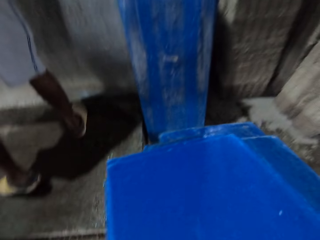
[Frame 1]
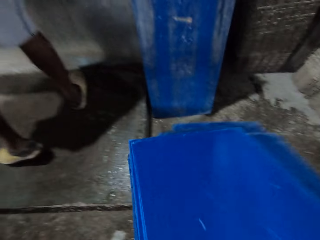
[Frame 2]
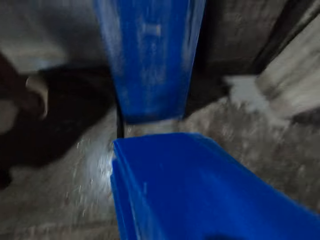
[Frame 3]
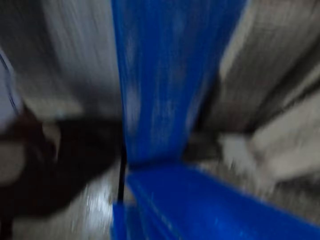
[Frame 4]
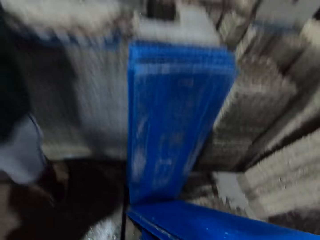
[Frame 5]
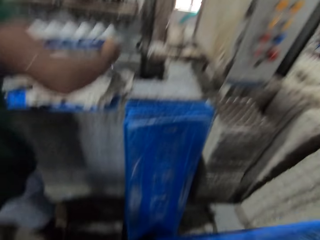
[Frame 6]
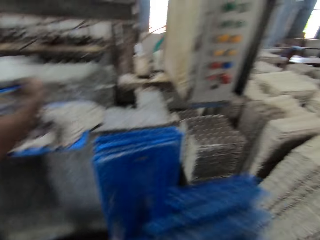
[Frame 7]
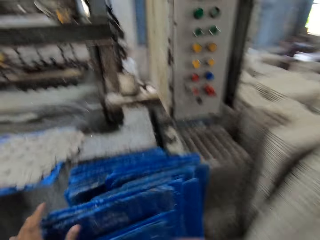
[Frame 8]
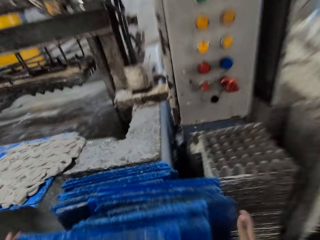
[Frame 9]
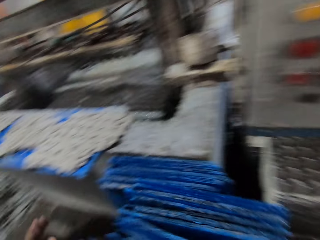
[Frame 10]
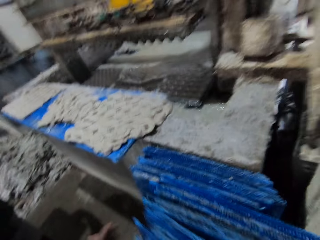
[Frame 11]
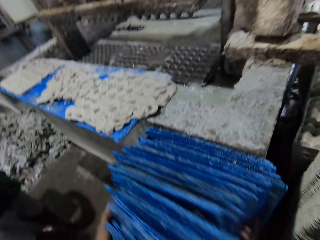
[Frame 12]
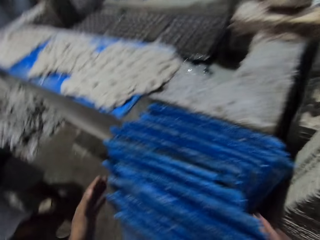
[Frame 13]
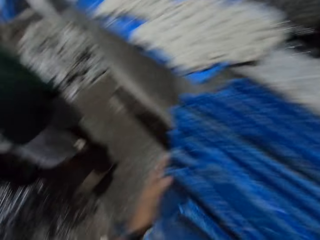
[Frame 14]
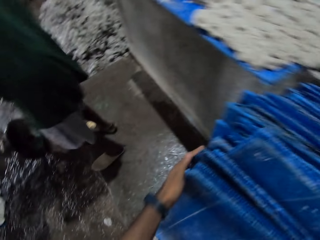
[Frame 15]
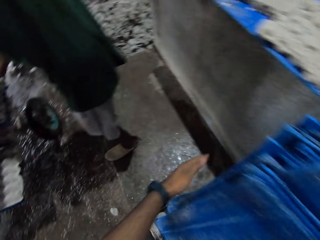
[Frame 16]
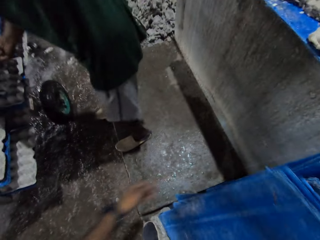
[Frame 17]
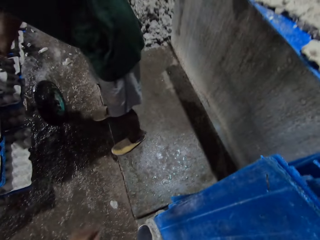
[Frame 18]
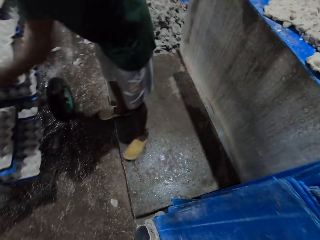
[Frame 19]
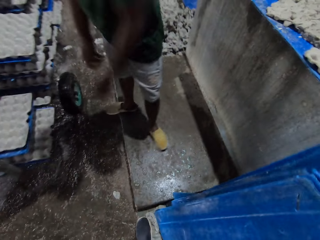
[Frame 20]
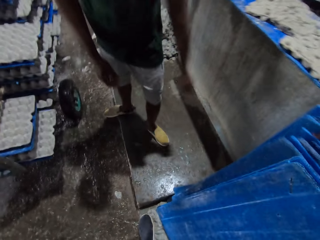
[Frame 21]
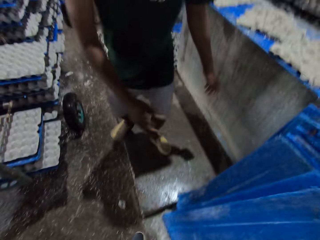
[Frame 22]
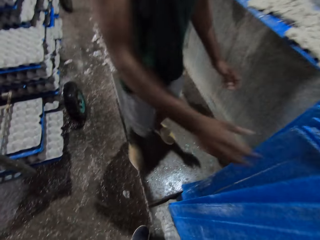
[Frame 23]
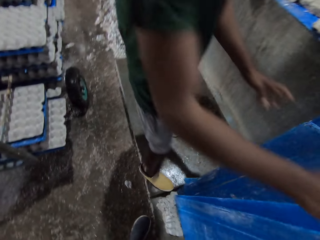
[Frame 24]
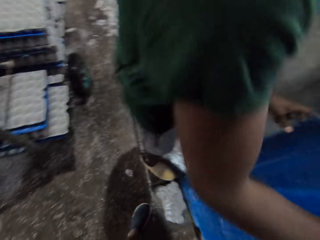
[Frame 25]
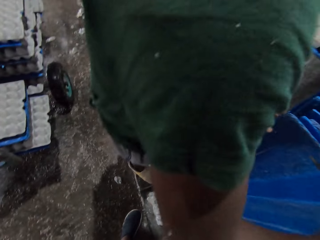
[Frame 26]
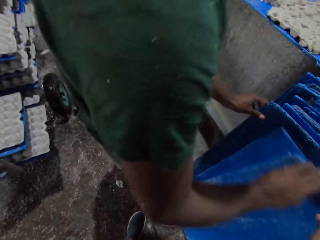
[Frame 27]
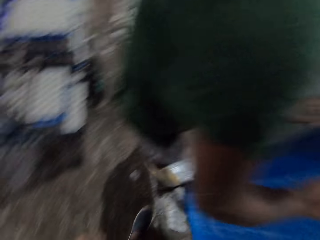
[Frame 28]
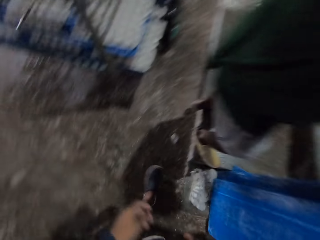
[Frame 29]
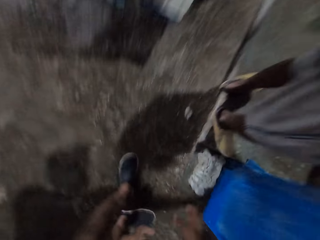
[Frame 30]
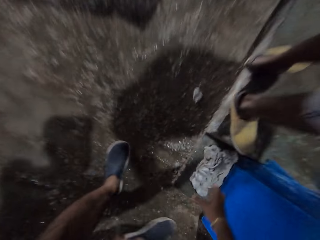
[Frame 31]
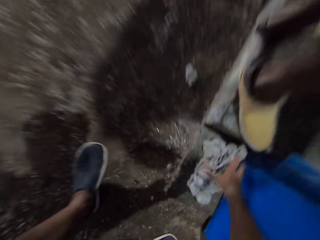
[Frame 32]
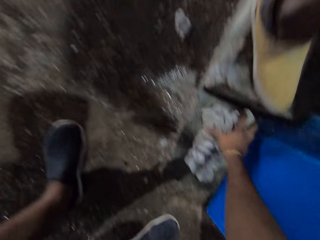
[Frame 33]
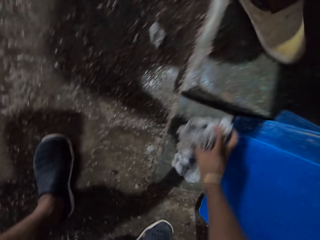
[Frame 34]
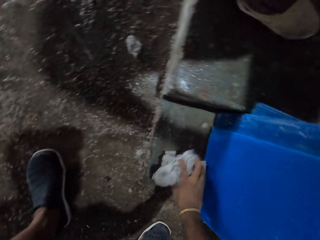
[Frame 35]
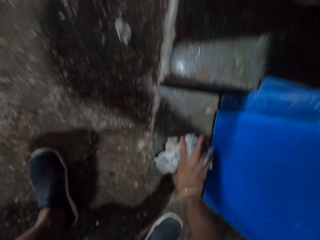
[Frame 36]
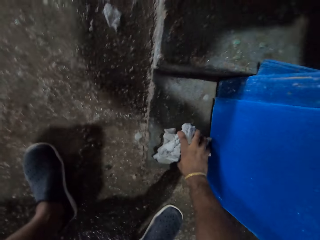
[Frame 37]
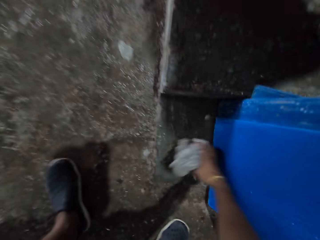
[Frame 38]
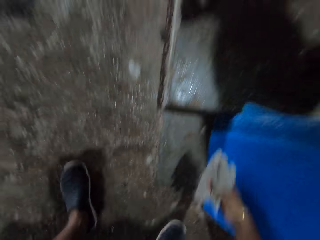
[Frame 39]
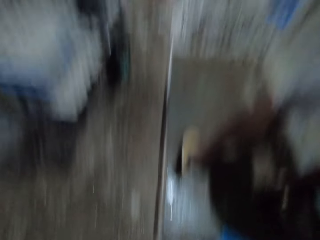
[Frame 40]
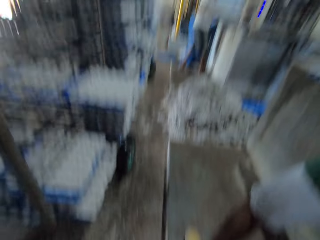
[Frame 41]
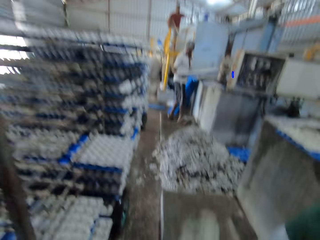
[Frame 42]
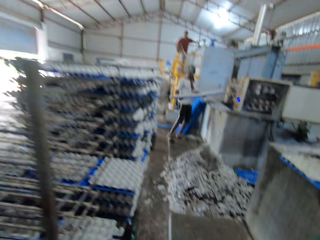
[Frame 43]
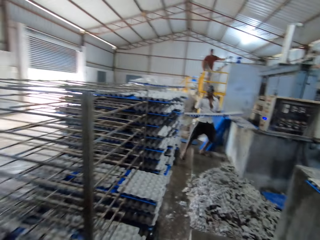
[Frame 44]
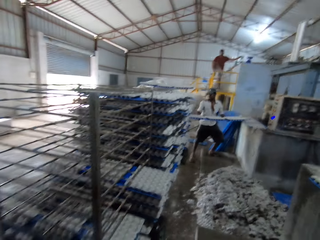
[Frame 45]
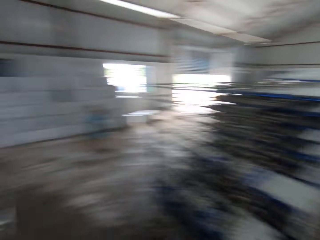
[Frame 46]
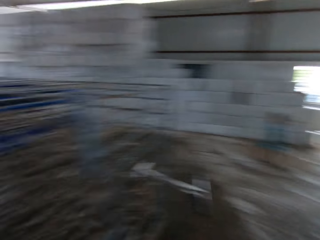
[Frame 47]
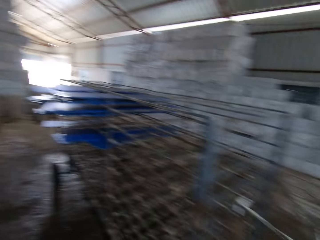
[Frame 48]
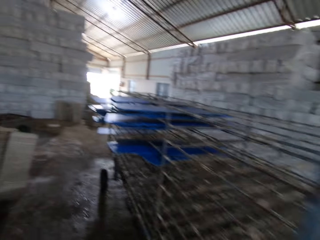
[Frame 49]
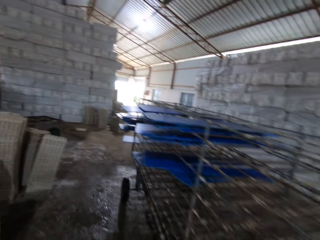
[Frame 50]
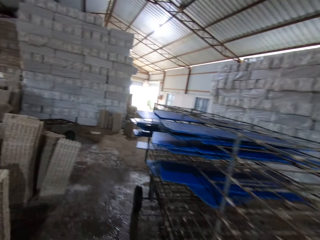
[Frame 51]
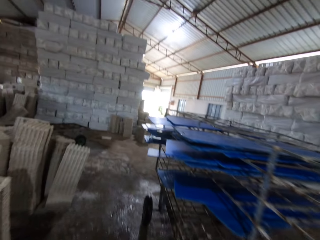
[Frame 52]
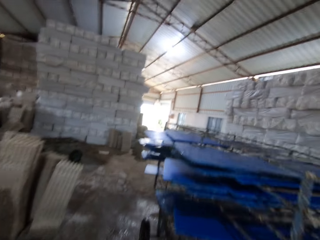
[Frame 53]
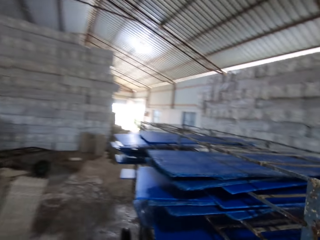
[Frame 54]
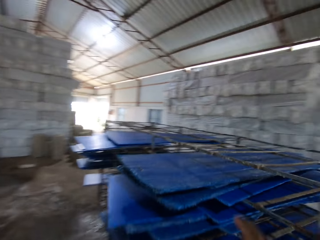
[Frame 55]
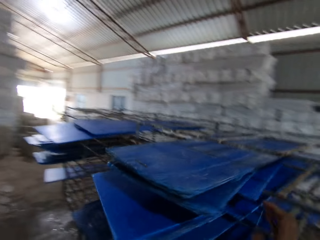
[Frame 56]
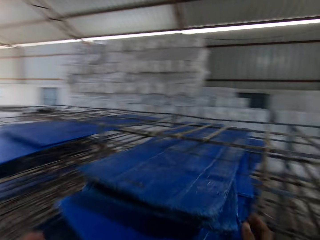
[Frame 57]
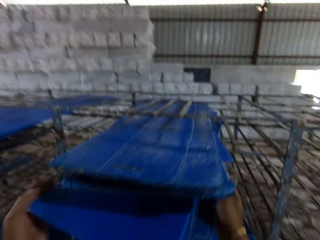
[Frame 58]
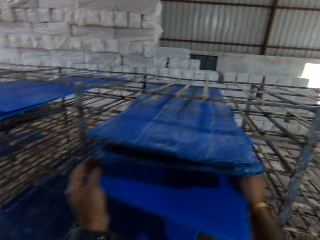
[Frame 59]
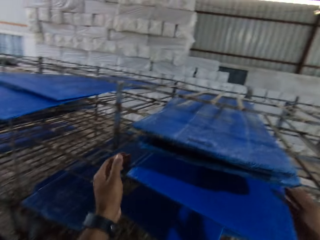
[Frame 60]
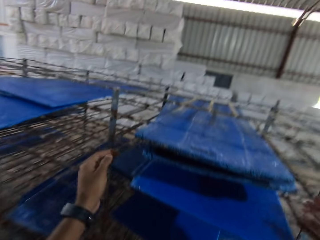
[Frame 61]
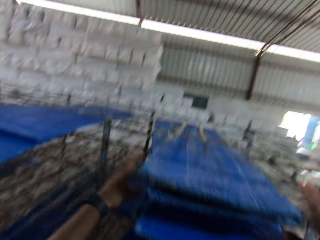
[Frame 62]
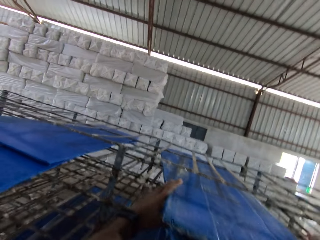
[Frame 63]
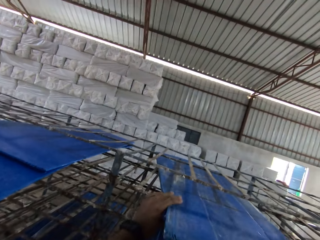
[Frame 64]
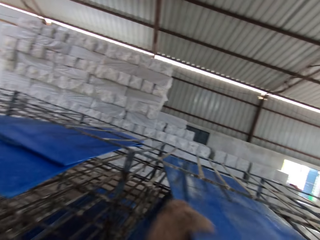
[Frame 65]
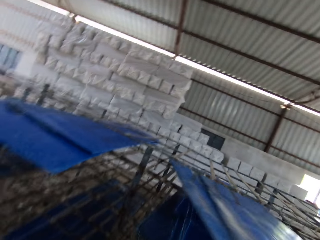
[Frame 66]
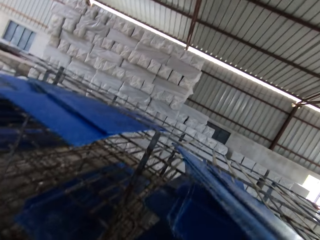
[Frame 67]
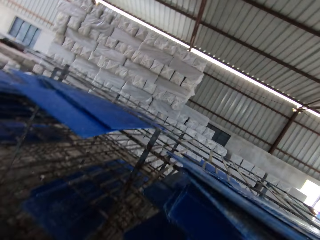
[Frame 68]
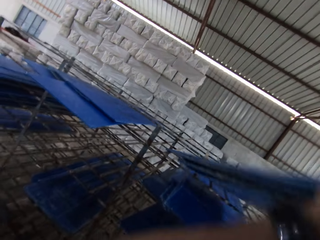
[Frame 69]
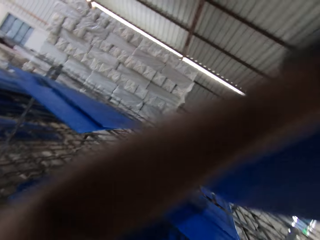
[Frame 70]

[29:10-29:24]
The camera wearer places the plastic boards on the ground with his hands. A man holds the plastic board with egg crates with his hands. The man adjusts the plastic boards on the ground with his hands. The camera wearer picks a rag from the ground with his right hand. Another man holds a plastic board with egg crates with his hands. The camera wearer throws the rag on the ground with his right hand. He walks in the factory. He adjusts the plastic boards on the rack with his hands. He picks the plastic boards from the rack with his hands.

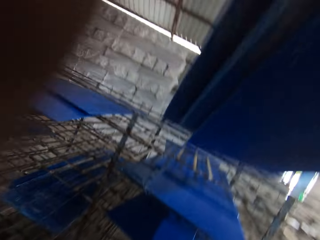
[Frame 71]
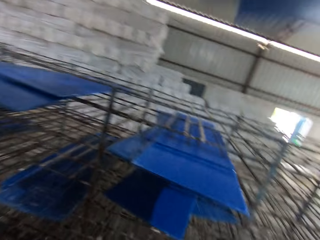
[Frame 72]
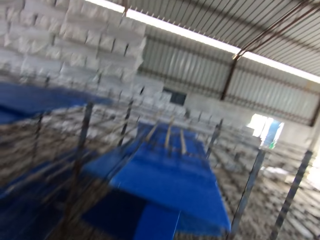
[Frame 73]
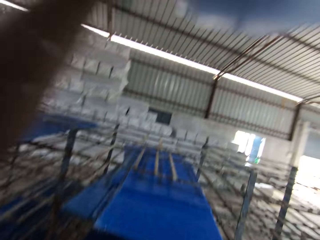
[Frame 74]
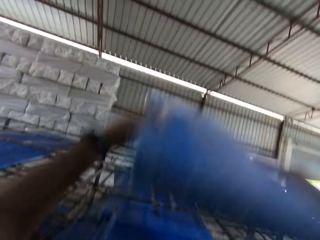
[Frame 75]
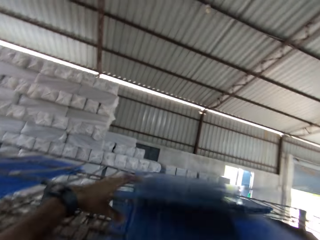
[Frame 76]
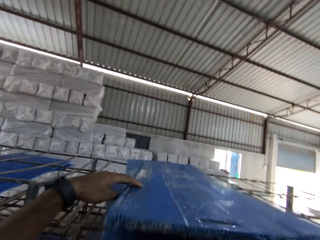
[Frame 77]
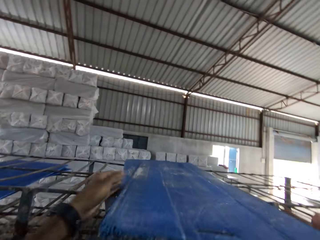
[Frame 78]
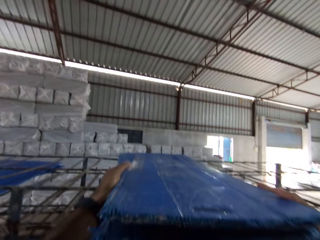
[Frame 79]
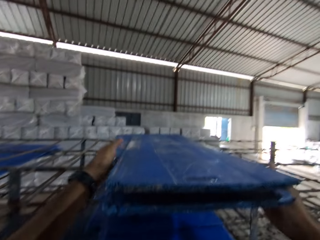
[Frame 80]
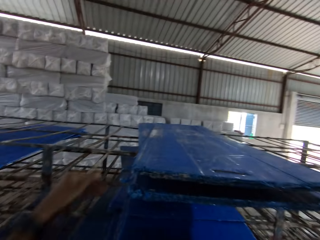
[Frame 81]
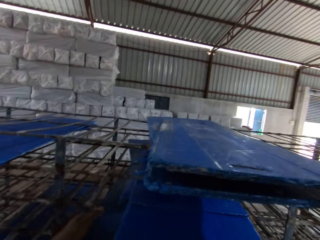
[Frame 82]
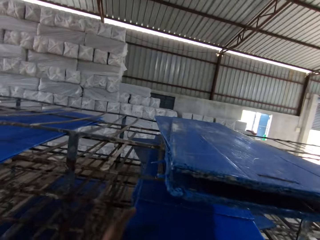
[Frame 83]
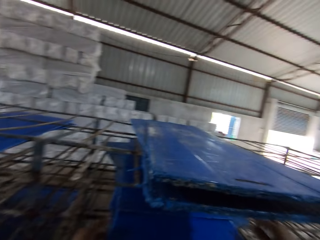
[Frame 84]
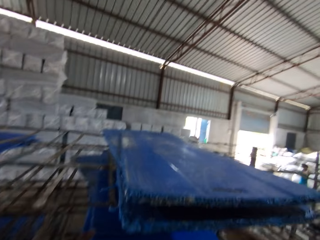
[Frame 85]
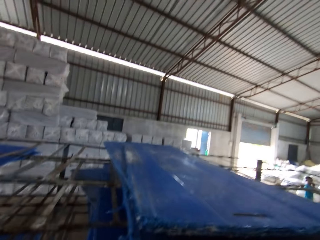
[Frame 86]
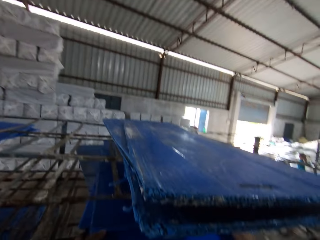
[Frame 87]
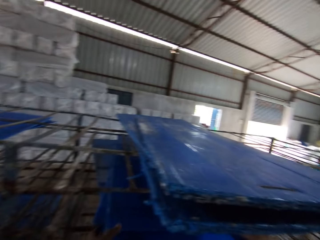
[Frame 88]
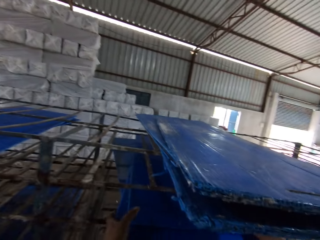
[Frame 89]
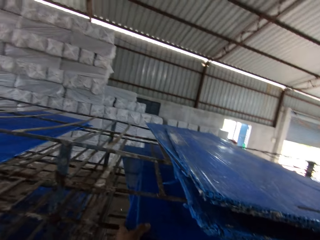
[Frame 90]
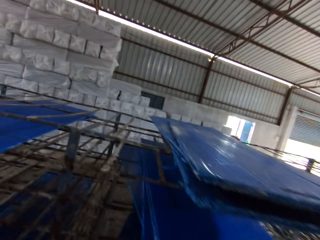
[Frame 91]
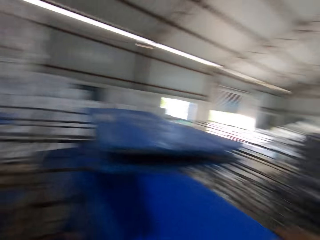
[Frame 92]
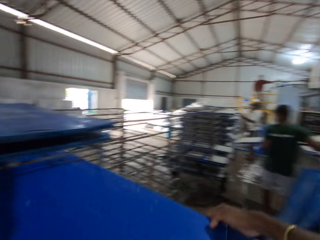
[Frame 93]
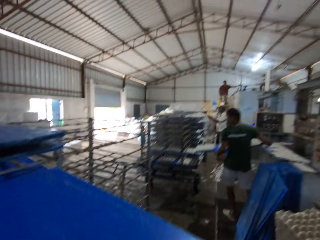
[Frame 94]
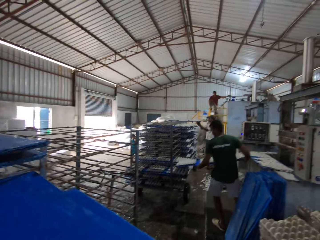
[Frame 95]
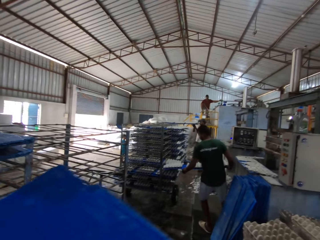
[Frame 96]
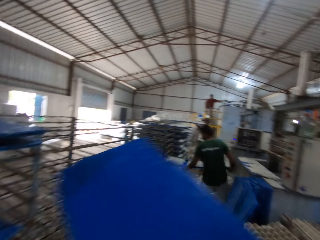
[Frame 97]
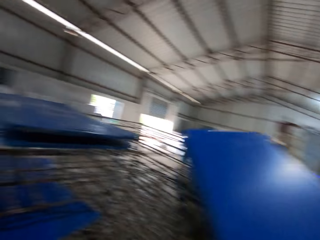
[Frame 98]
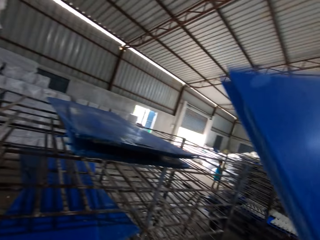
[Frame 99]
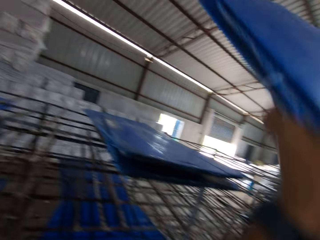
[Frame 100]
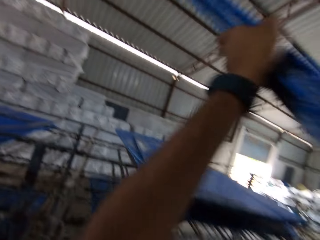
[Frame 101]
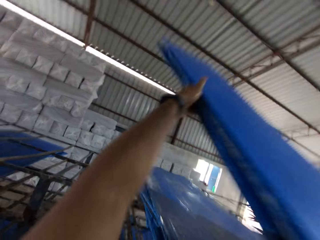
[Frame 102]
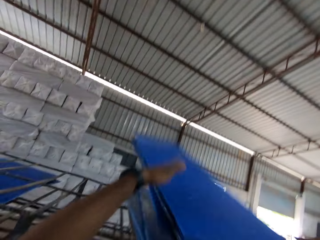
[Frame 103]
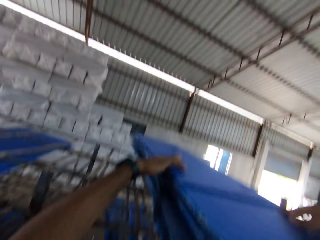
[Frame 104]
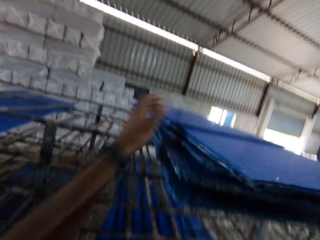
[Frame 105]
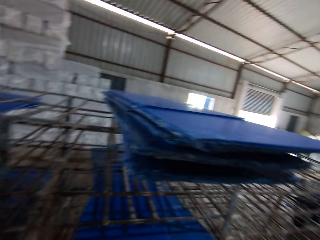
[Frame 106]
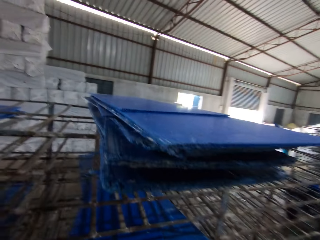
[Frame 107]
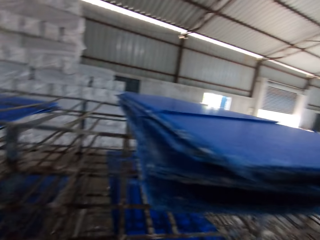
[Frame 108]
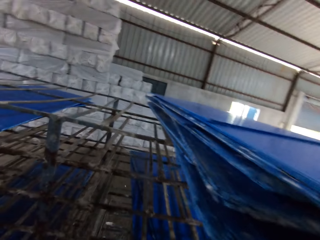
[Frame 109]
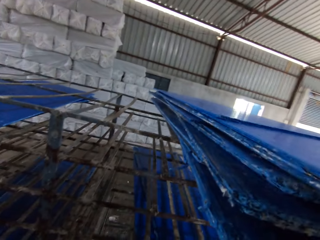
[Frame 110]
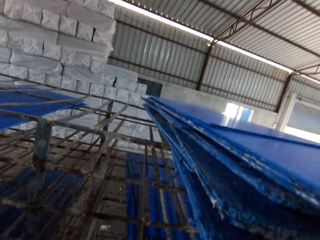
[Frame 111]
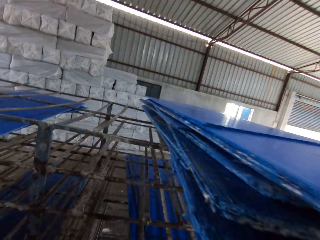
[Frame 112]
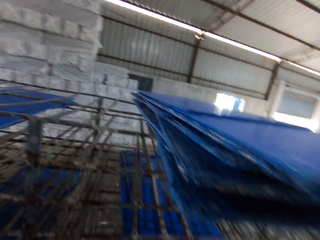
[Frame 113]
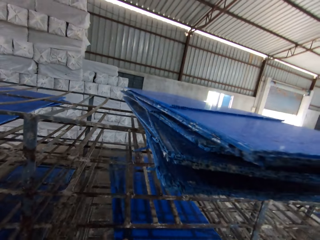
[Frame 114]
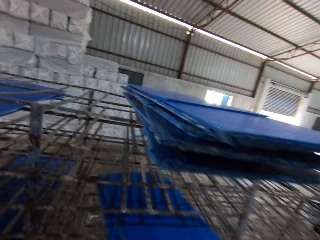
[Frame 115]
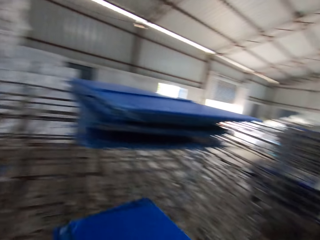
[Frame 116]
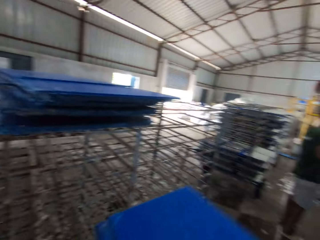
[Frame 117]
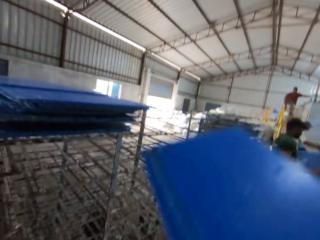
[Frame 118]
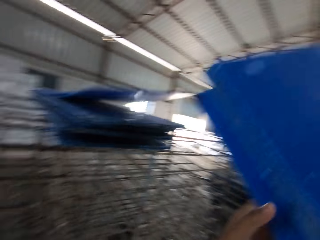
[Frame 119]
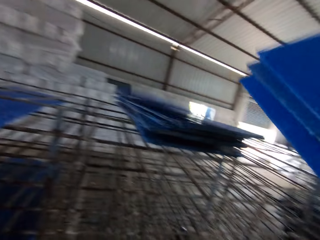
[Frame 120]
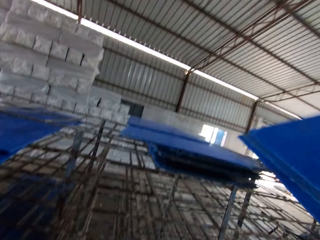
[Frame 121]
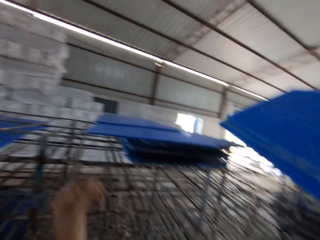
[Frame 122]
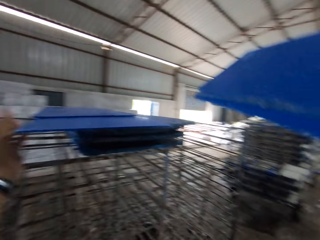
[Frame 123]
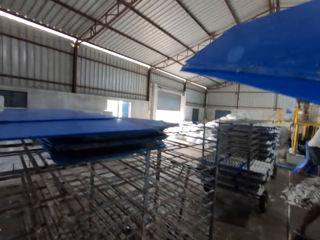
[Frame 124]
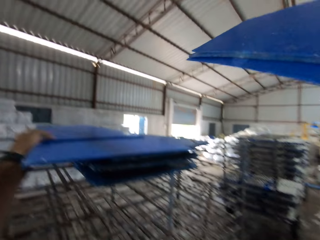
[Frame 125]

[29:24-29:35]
The camera wearer places the plastic boards on the rack with his hands. He picks the plastic boards from the rack with his hands. A man places a plastic board with egg crates on the rack with his hands. The camera wearer places the plastic boards on the rack with his hands. He picks the plastic boards from the rack with his hands. He adjusts the plastic boards on the rack with his left hand.
